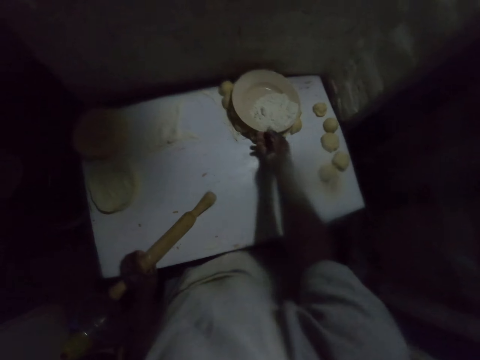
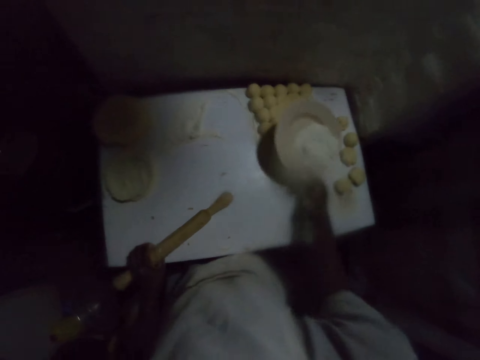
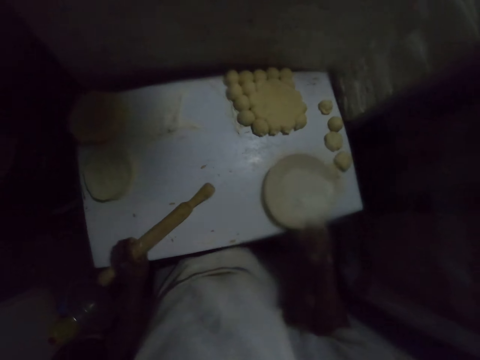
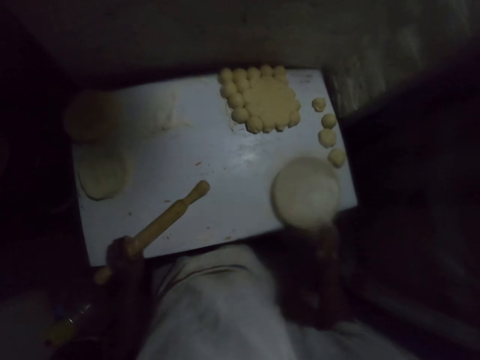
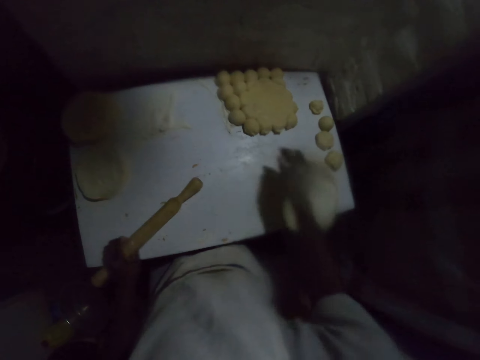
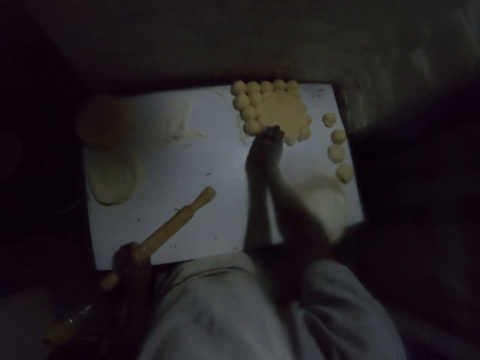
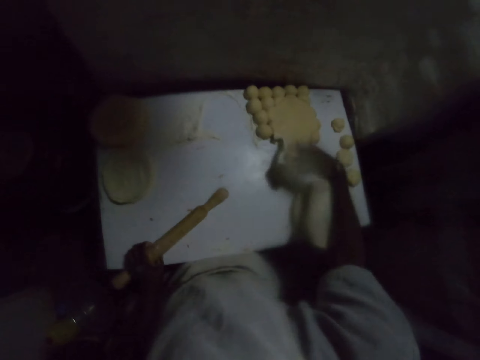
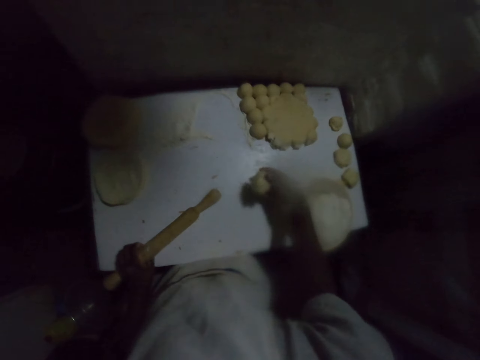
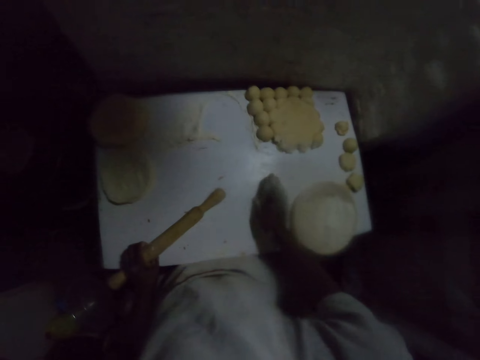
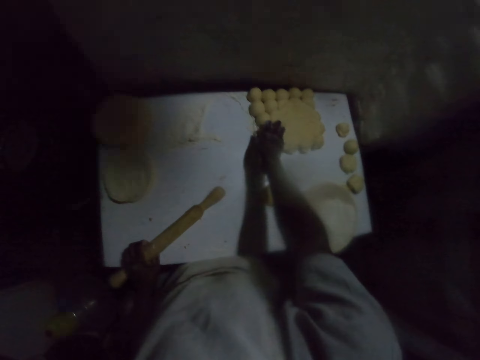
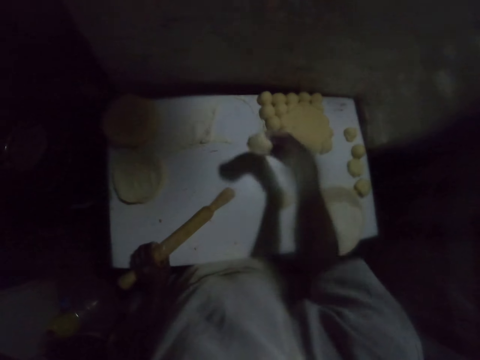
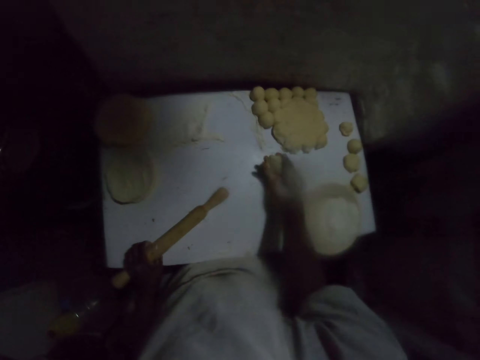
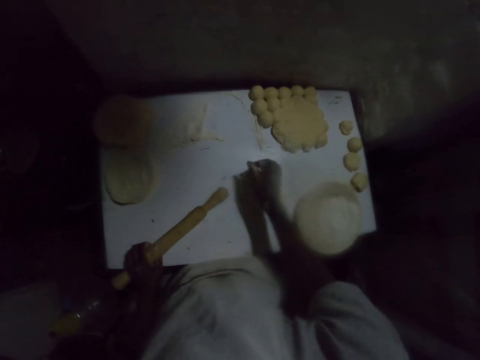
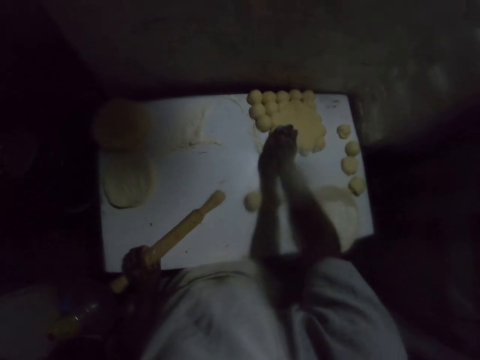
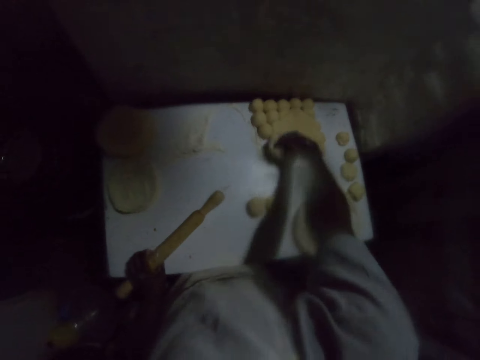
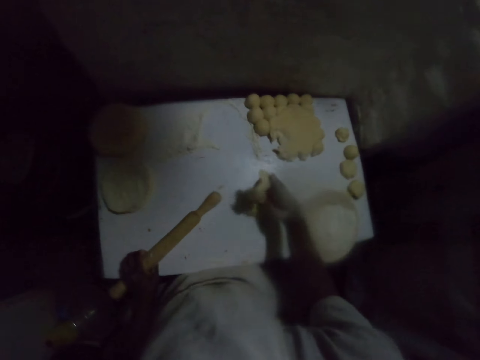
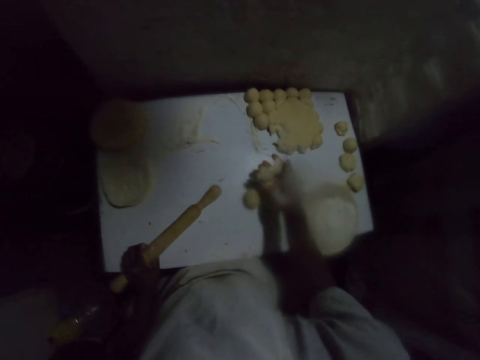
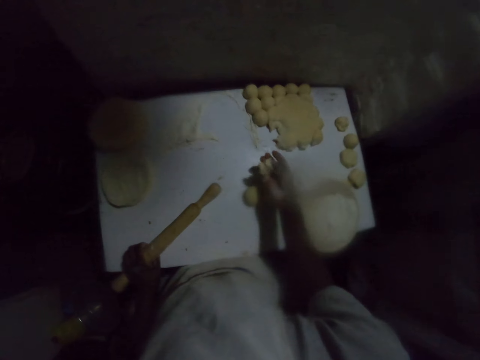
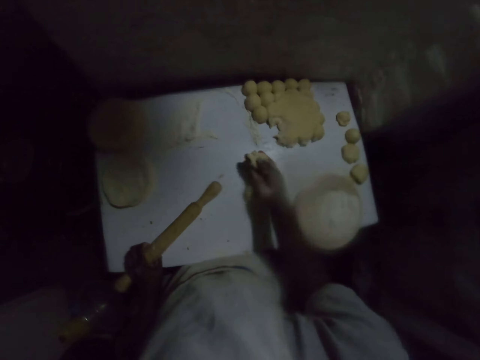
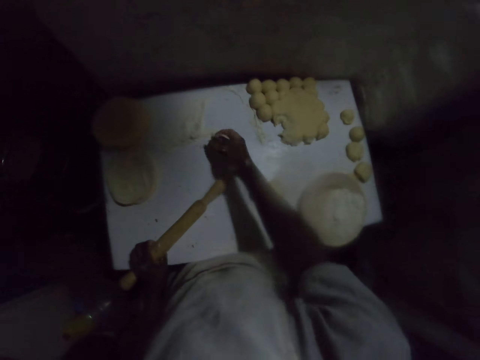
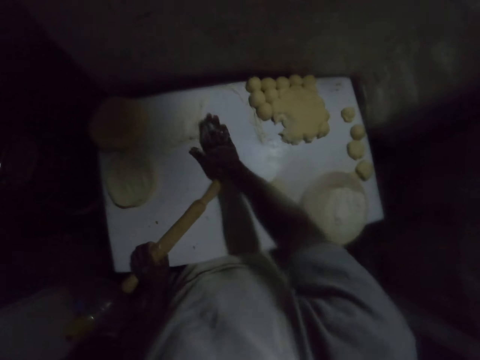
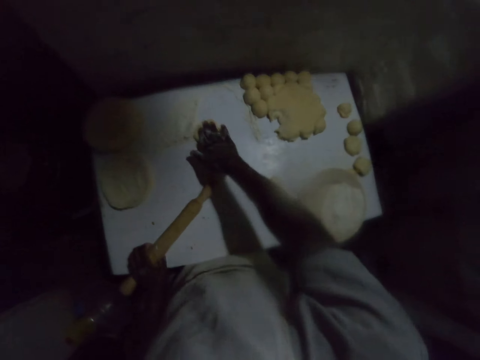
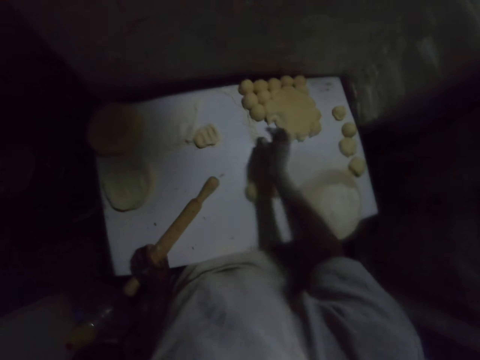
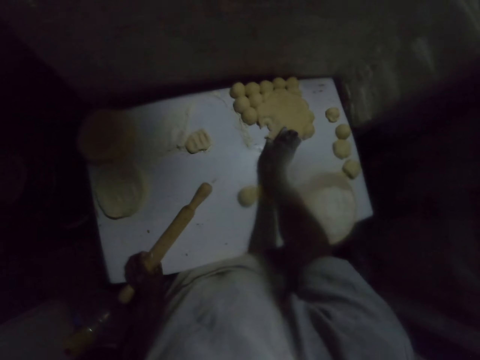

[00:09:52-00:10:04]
The camera wearer removes a plate of flour from the dough. He places the plate on the table. He picks a dough from the table. He places the dough on the table. He picks a dough from the table. He squeezes the dough with his hand. He throws the dough on the table. He places the dough on the table. He picks a dough from the table. He squeezes the dough with his hand. He places the dough on the table.

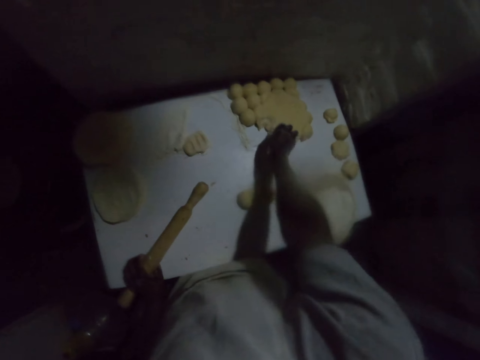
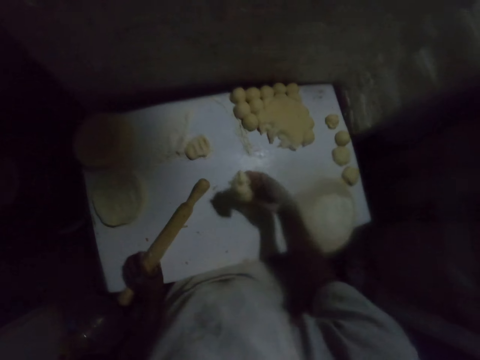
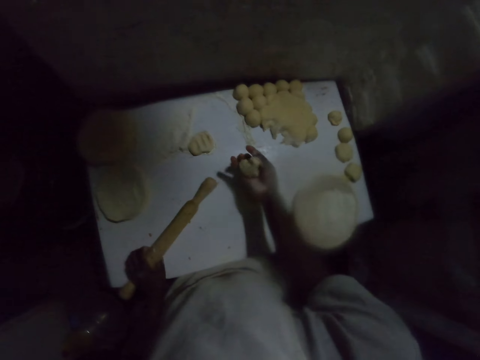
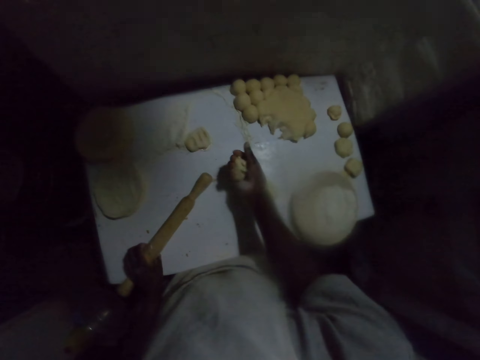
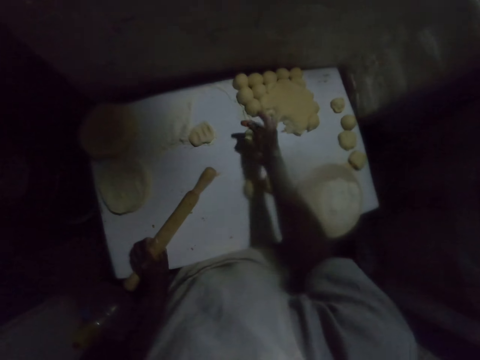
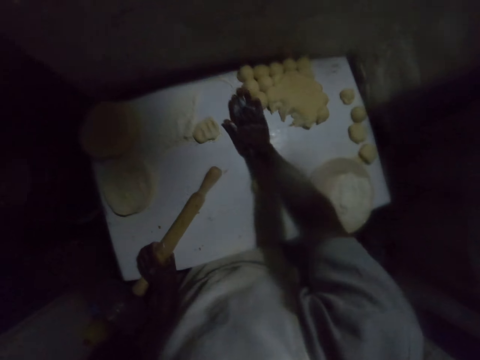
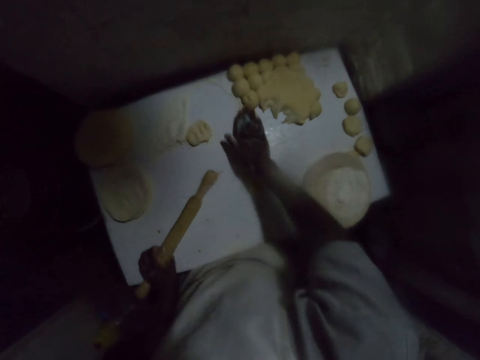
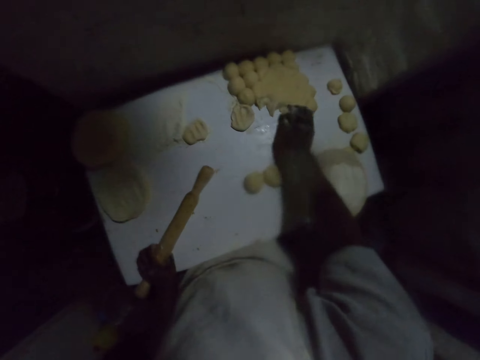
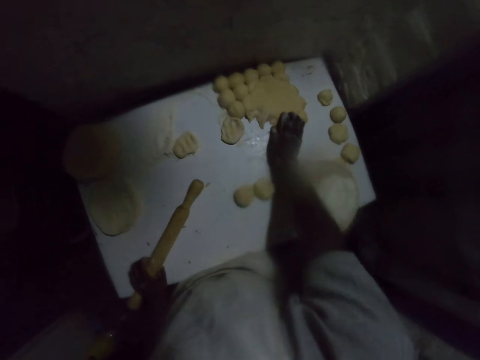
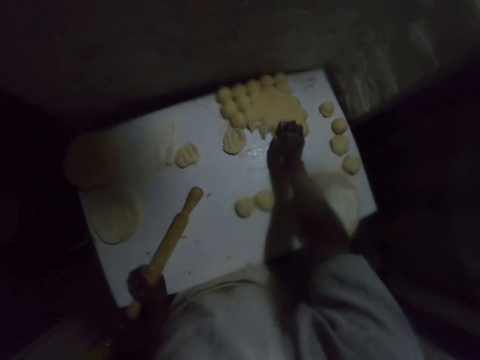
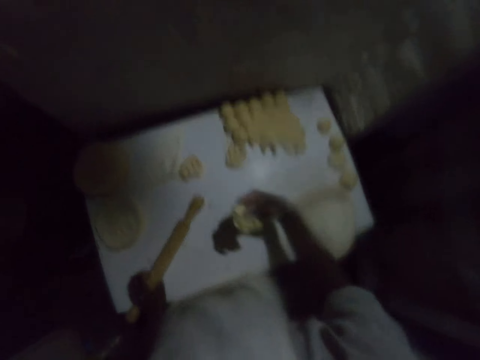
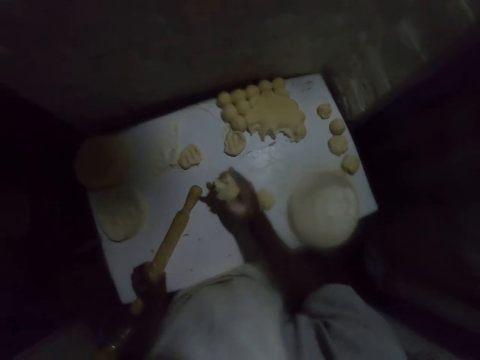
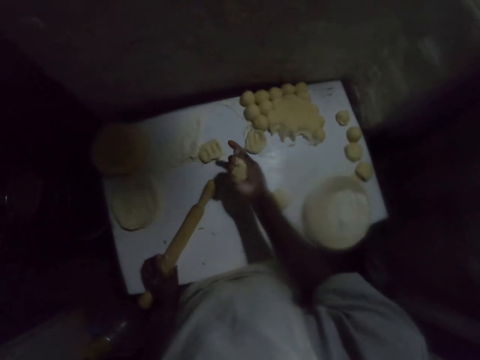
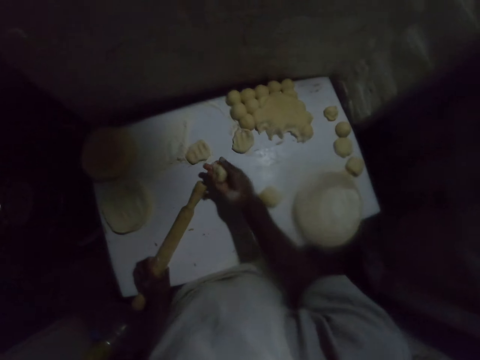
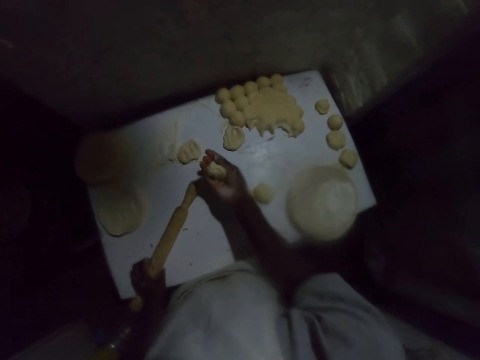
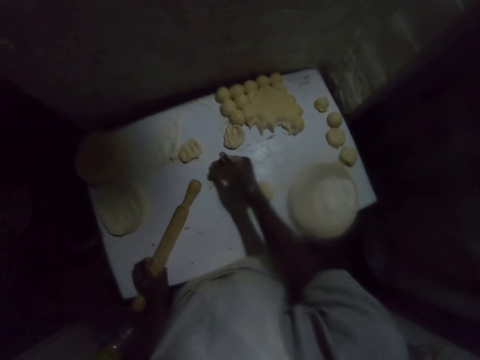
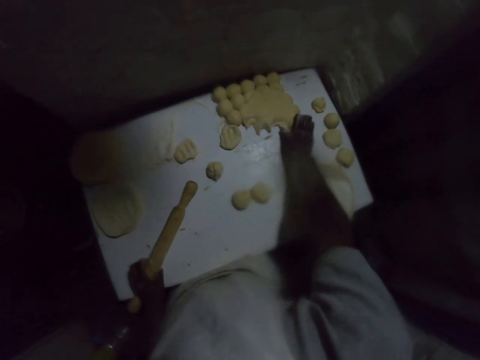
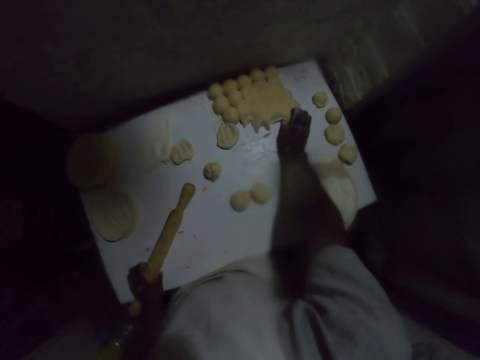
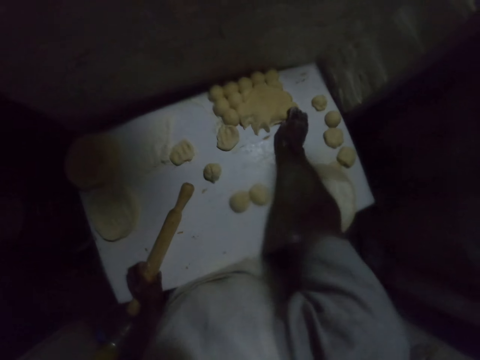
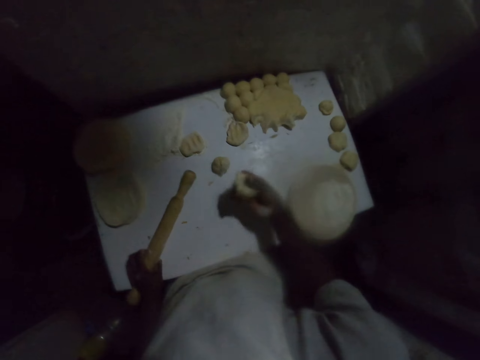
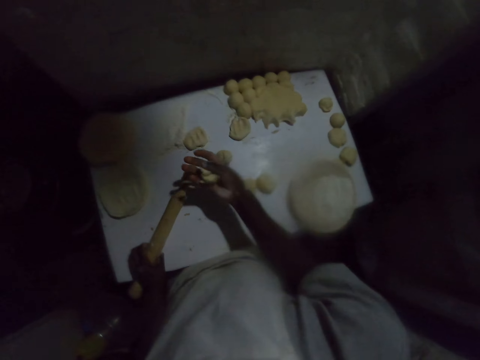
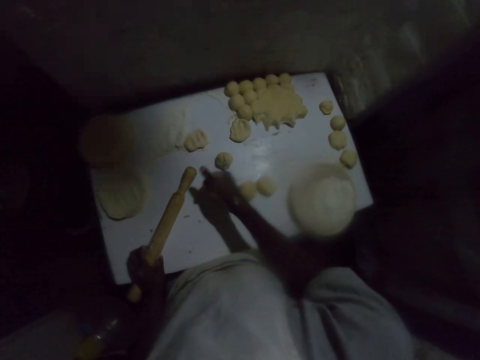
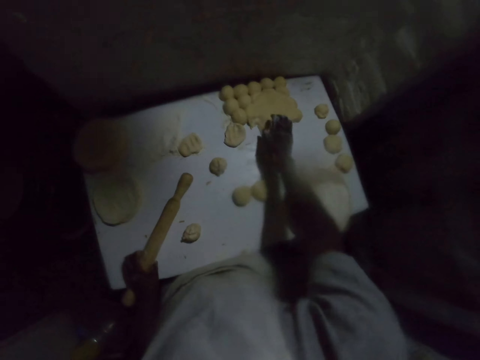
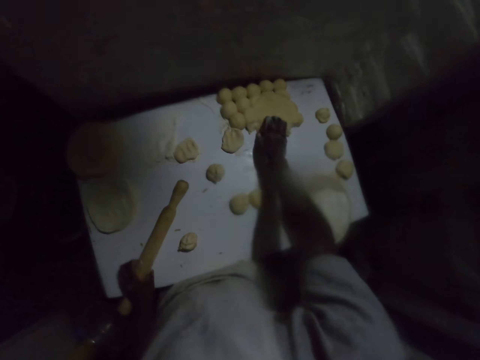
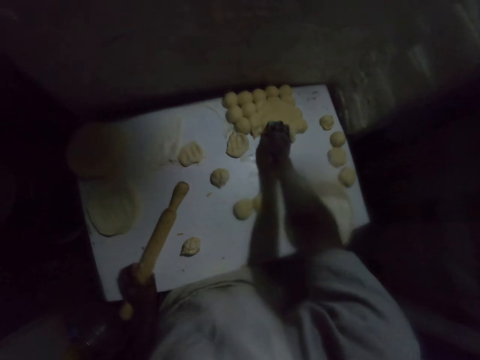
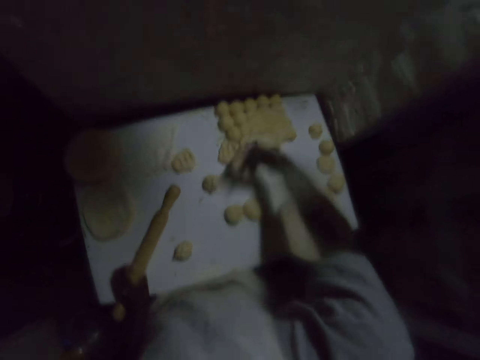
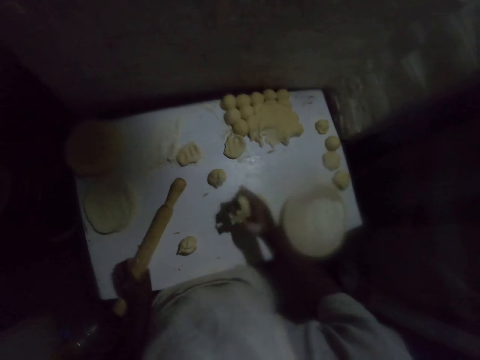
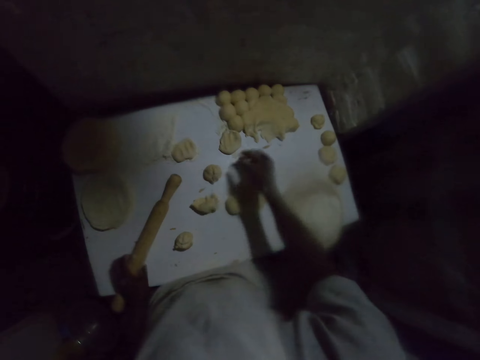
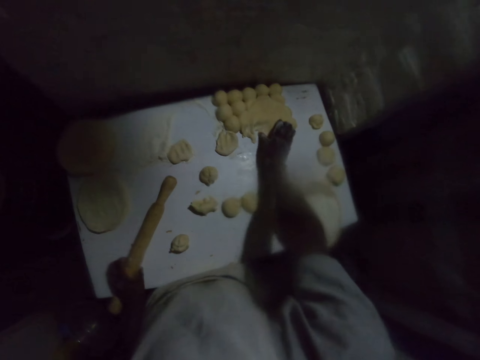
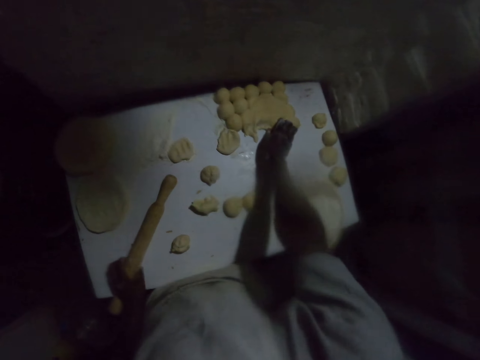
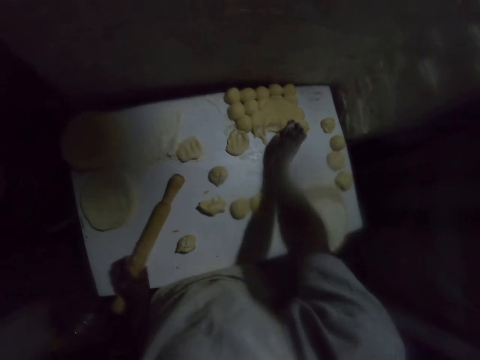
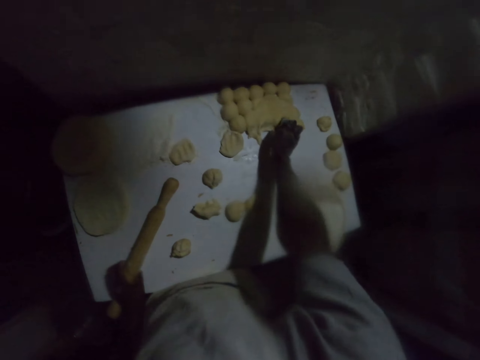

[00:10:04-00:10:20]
The camera wearer picks a dough from the table. He squeezes the dough with his hand. He places the dough on the table. He picks a dough from the table. He squeezes the dough with his hand. He shapes the dough with his hand. He places the dough on the table. He picks a dough from the table. He squeezes the dough with his hand. He shapes the dough with his hand. He places the dough on the table. He picks a dough from the table. He squeezes the dough with his hand. He shapes the dough with his hand. He places the dough on the table. He picks a dough from the table.
